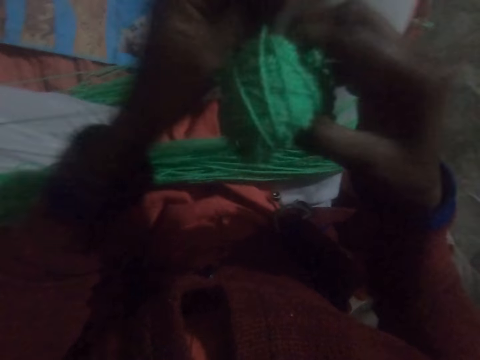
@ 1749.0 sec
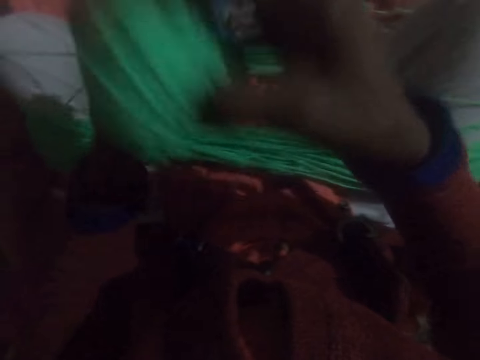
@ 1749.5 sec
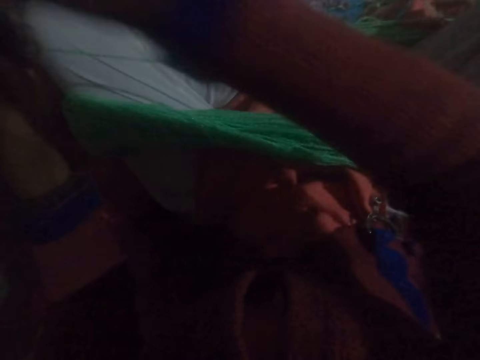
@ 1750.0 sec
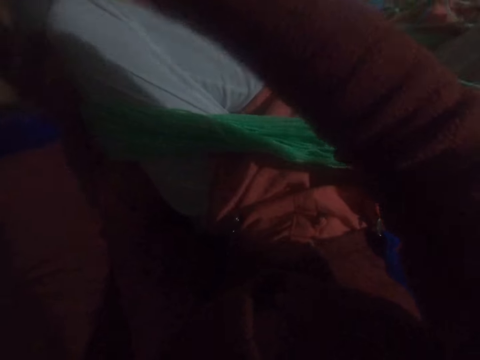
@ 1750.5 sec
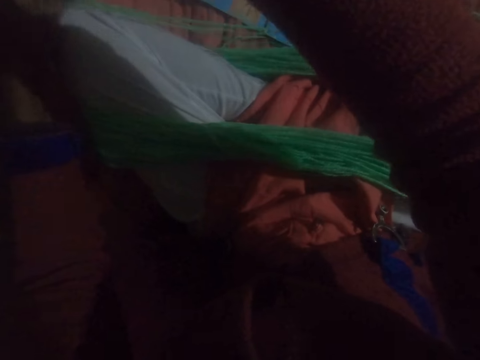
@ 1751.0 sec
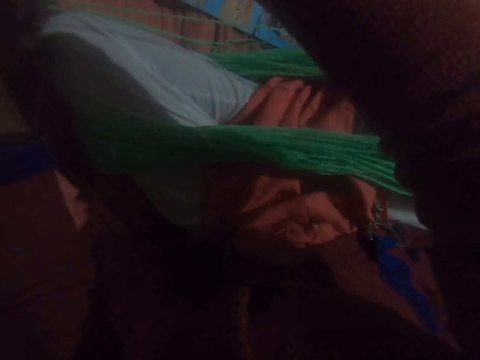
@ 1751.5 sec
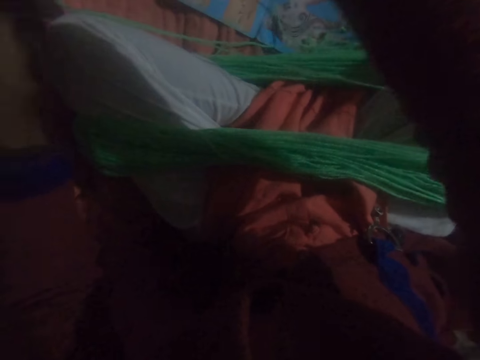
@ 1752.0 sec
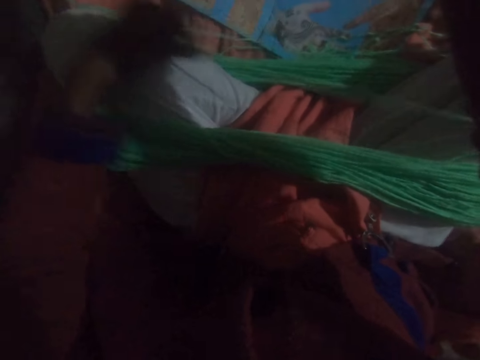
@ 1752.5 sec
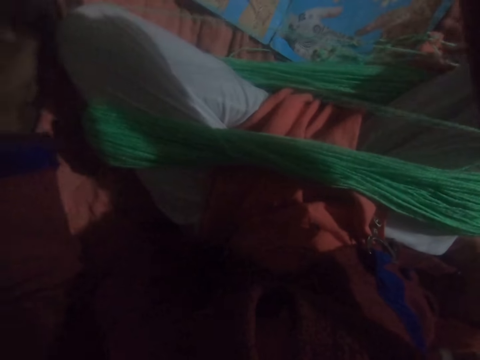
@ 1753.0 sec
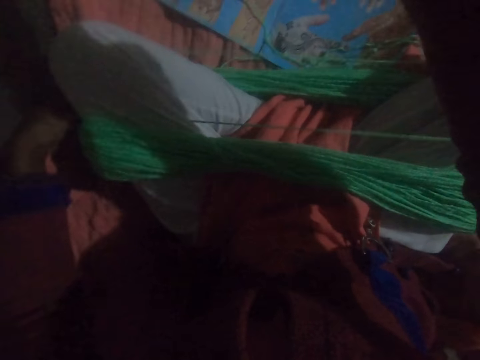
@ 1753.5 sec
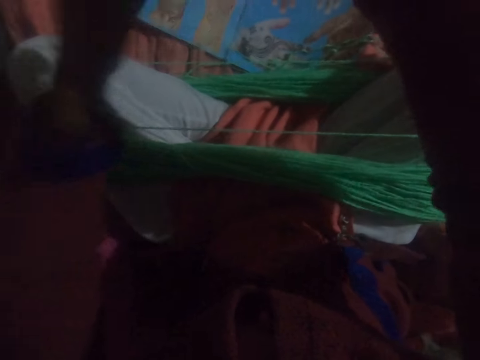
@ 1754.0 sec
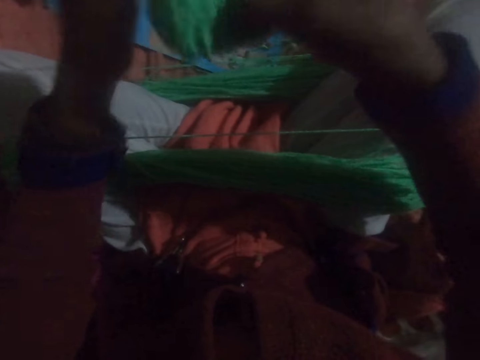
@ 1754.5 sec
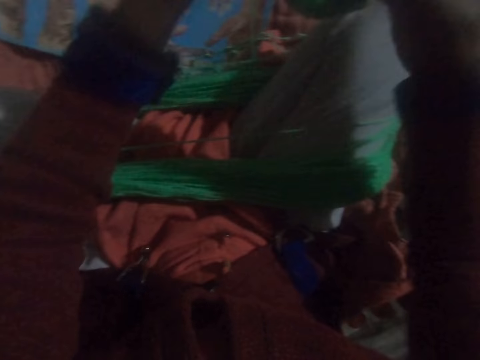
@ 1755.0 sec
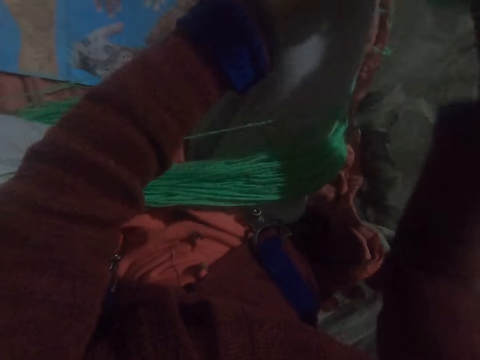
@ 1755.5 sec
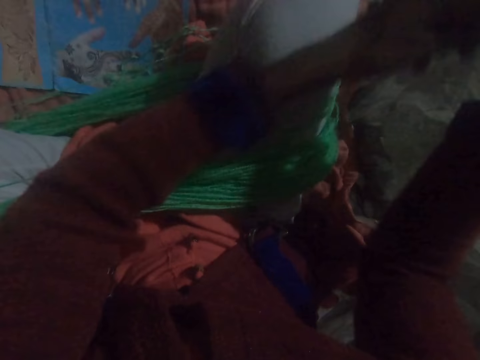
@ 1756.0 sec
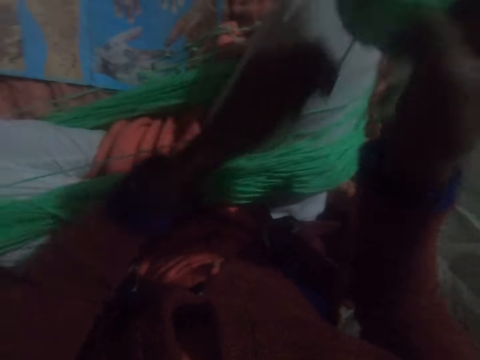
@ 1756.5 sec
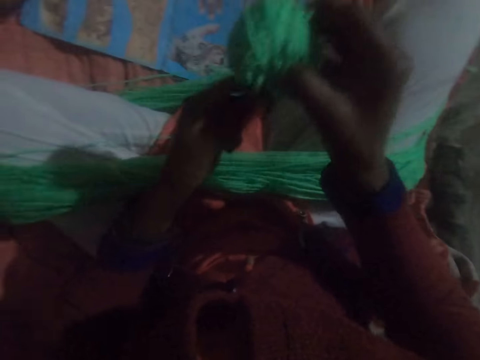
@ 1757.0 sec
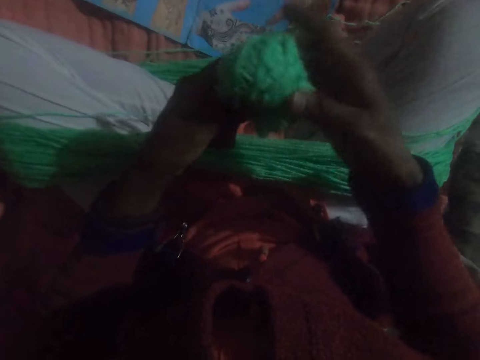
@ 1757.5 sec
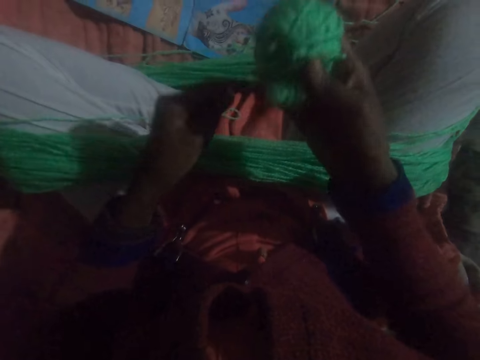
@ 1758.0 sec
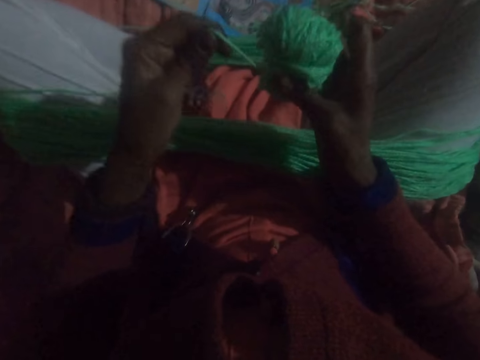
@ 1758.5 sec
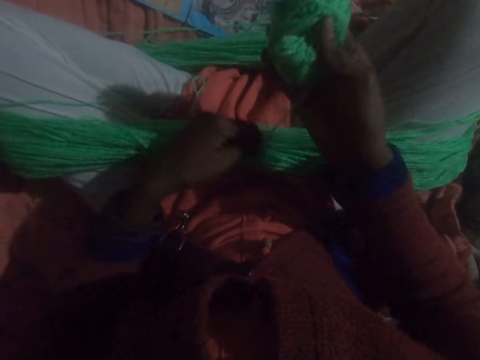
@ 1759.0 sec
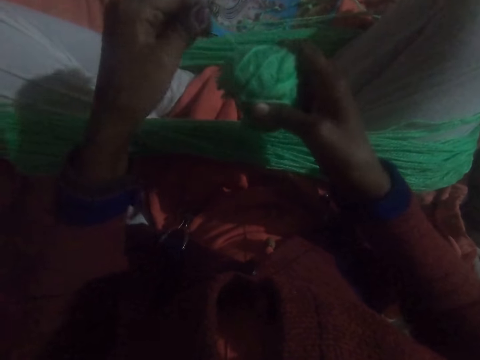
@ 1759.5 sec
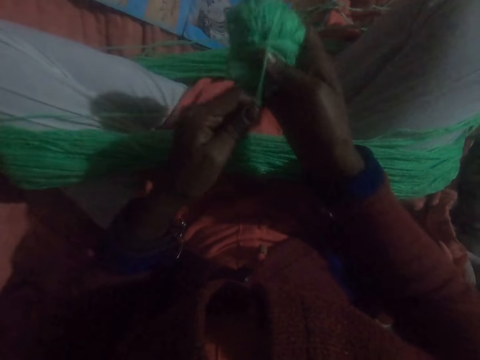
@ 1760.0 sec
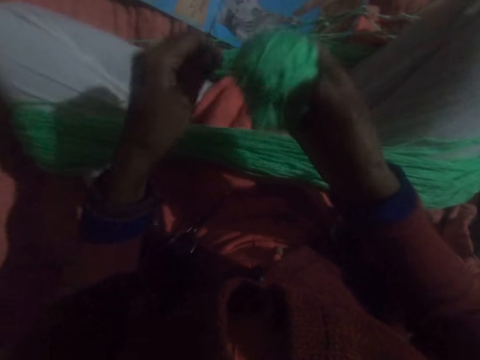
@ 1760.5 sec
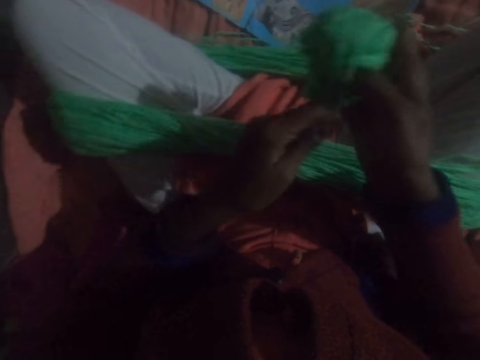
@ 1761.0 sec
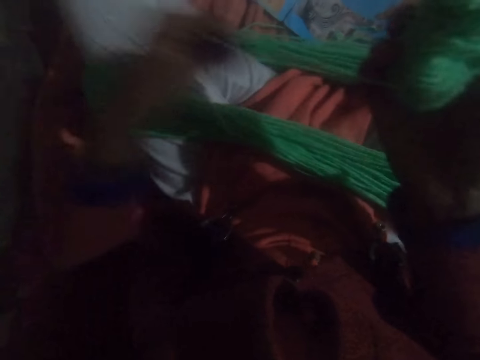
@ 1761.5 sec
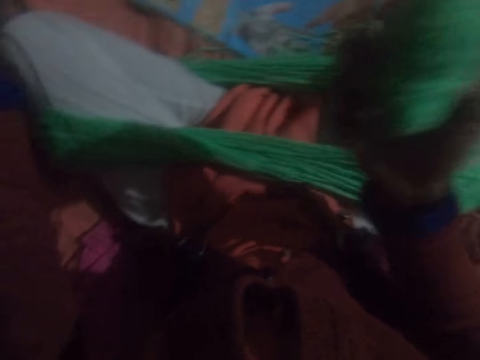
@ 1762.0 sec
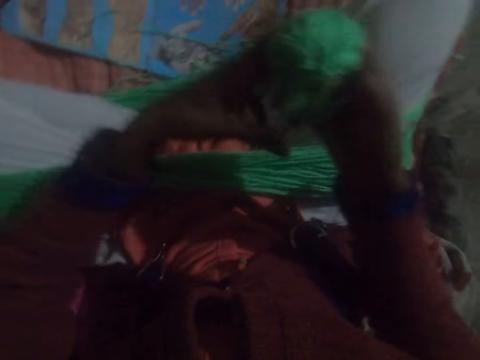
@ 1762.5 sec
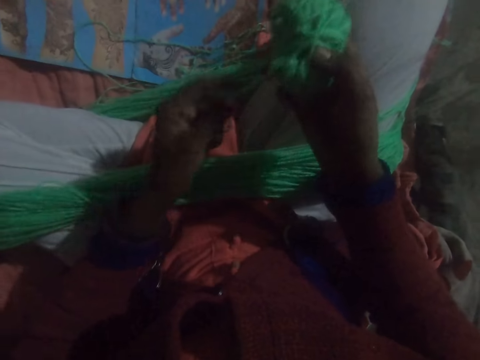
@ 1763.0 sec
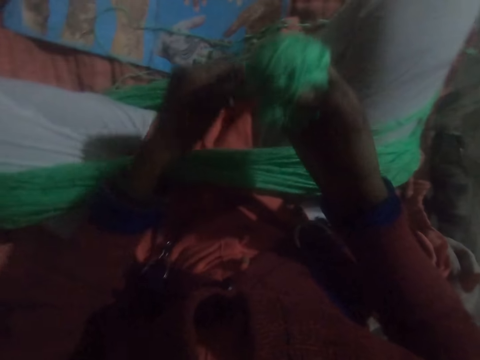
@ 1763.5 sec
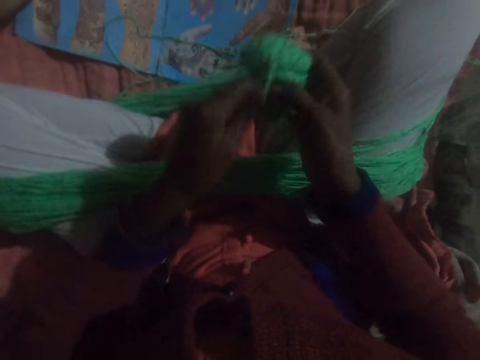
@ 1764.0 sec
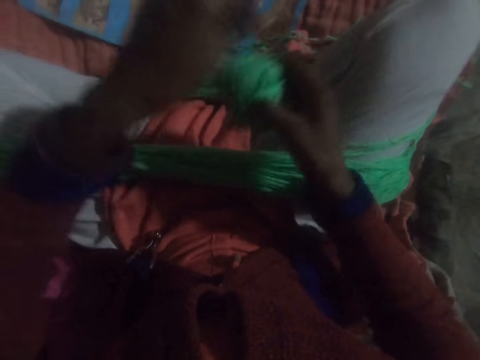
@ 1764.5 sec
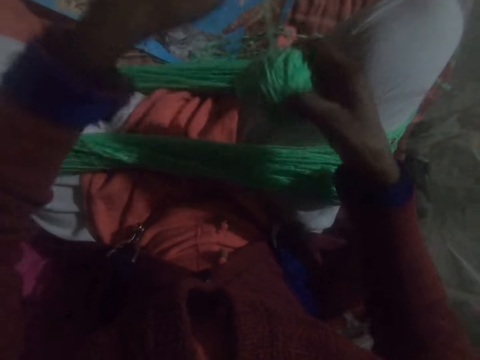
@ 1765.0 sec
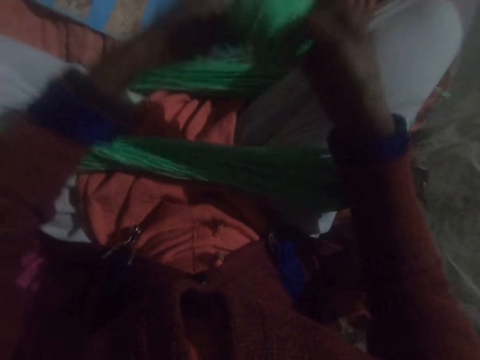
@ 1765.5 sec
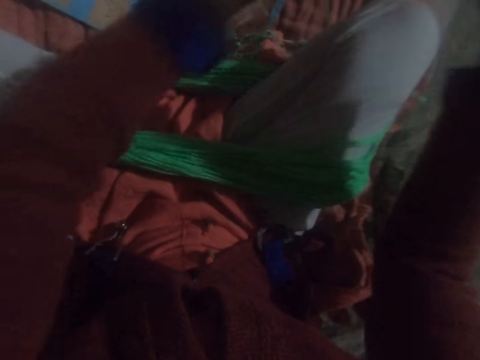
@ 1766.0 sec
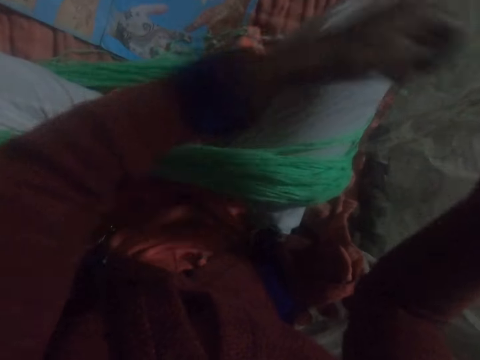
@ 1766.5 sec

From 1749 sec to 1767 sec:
The camera wearer adjusts the thread. They run round the thread to a ball of yarn. They adjust the thread. They run round the thread to a ball of yarn.

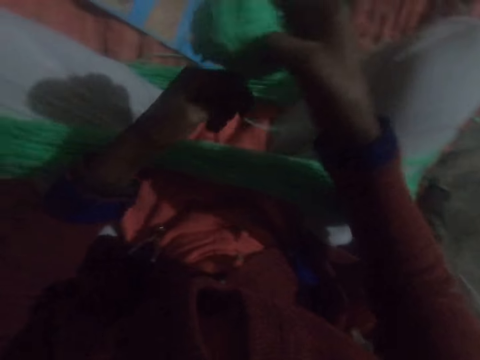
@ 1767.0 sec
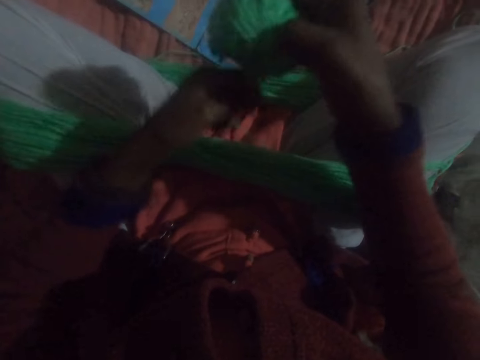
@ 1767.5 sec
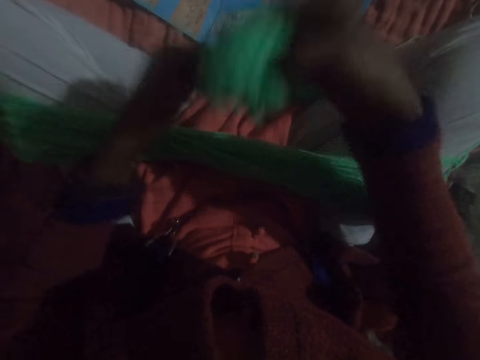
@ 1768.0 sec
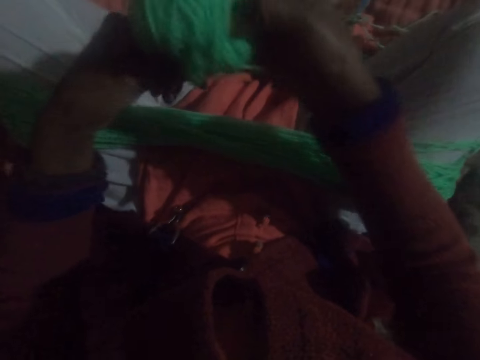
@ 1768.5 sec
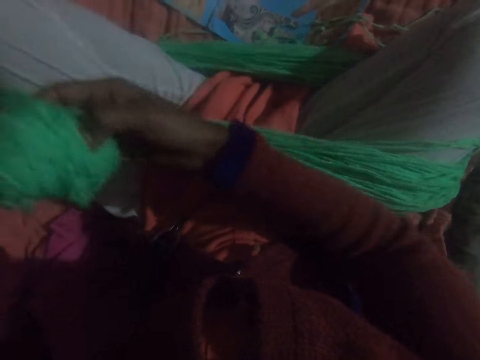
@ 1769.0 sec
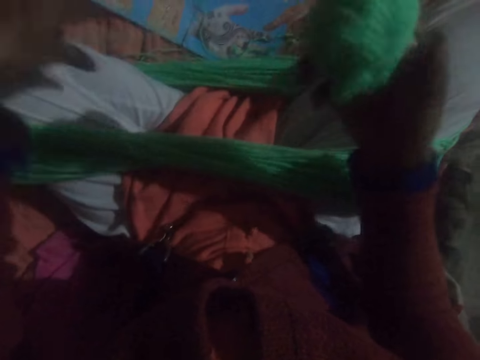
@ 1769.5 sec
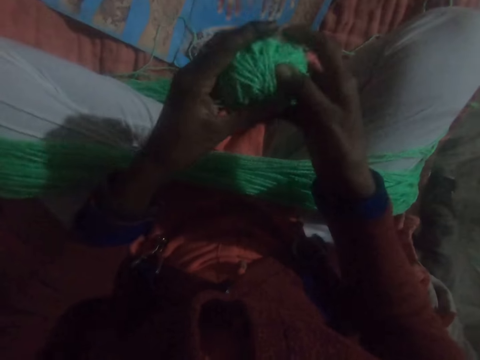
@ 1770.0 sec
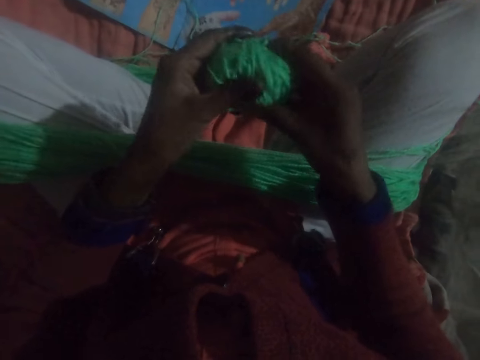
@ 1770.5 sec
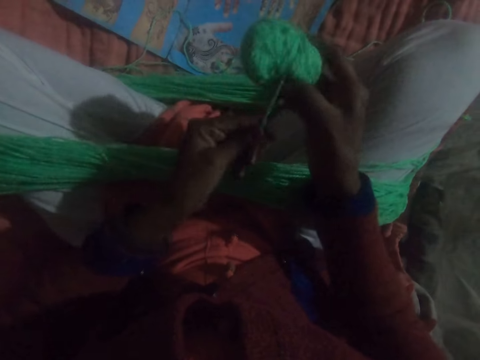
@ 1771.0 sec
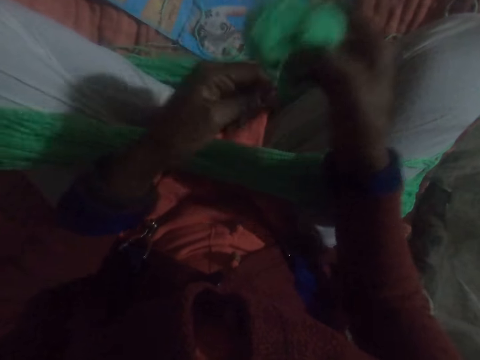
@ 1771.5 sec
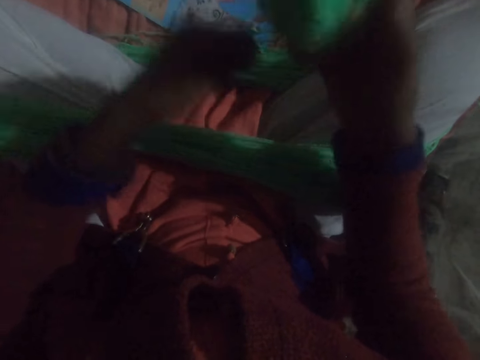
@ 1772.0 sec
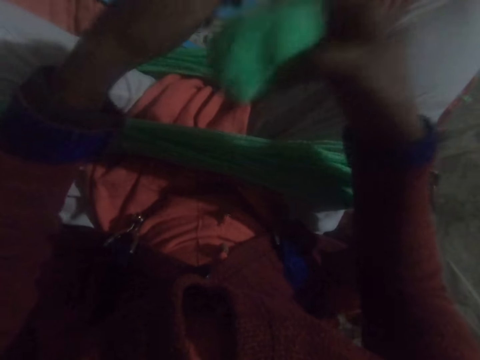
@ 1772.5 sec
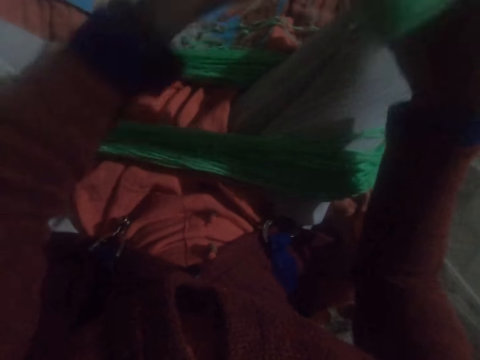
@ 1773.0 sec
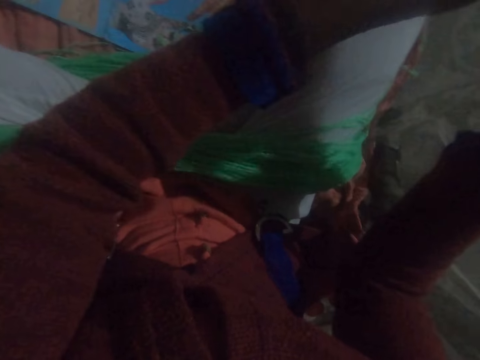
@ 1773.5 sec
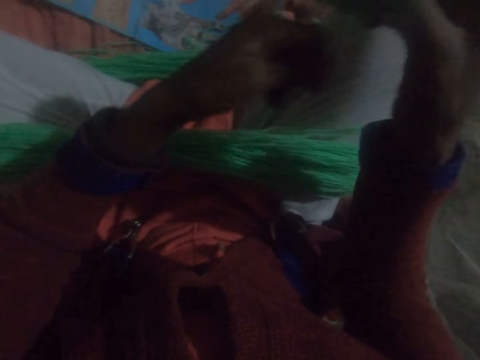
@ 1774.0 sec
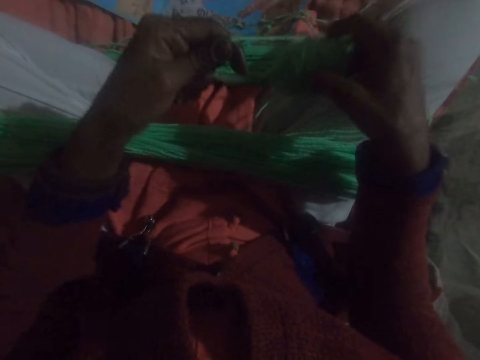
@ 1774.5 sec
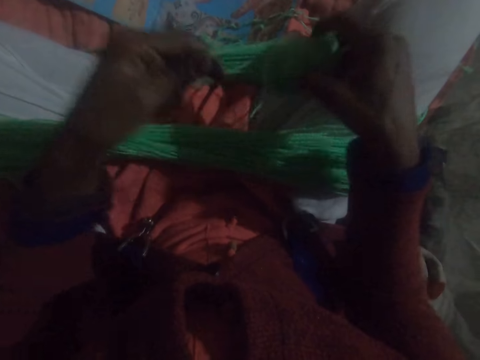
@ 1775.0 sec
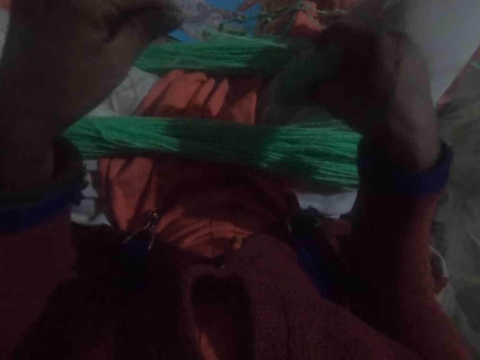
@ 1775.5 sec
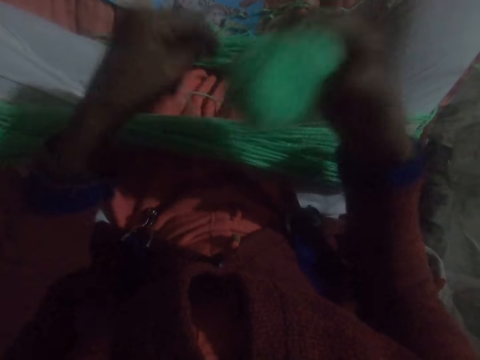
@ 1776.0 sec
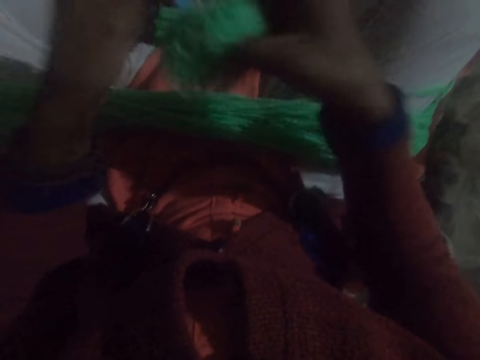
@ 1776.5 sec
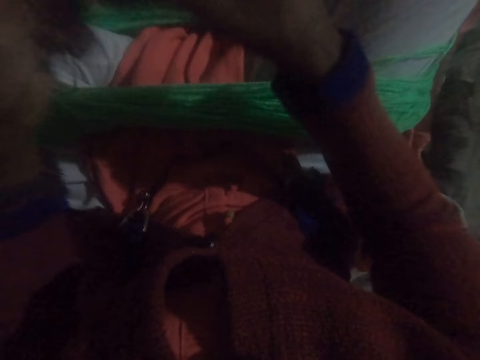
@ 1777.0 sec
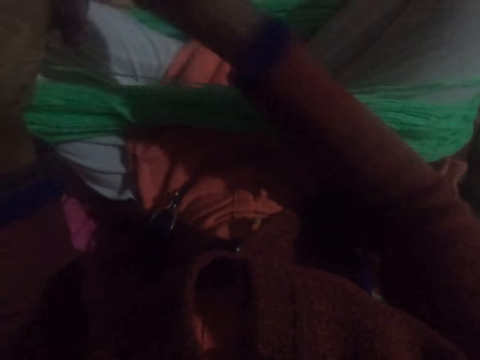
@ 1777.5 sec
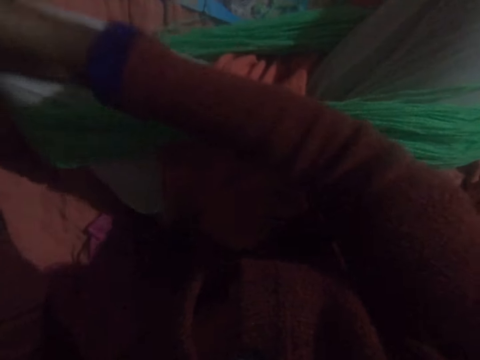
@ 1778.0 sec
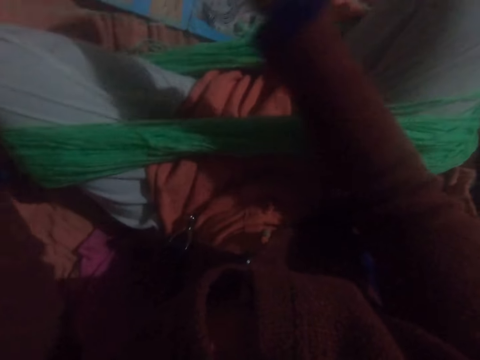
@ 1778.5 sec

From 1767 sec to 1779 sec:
The camera wearer adjusts the thread. They run round the thread to a ball of yarn. They adjust the thread. They run round the thread to a ball of yarn.
